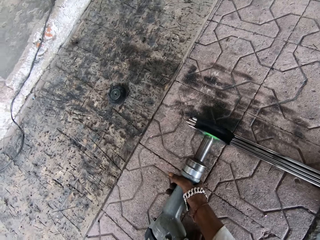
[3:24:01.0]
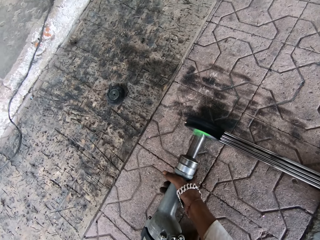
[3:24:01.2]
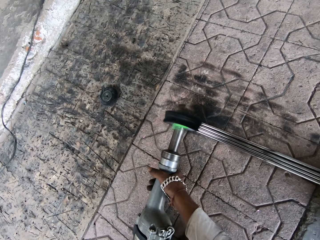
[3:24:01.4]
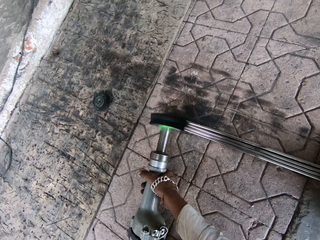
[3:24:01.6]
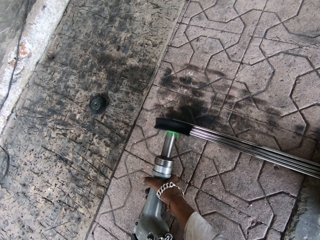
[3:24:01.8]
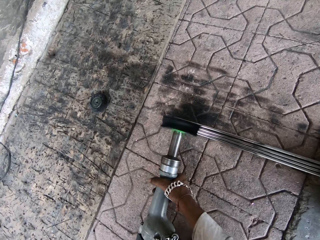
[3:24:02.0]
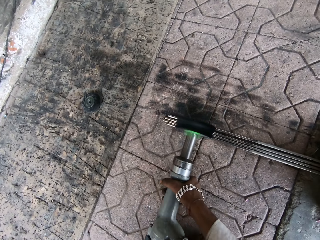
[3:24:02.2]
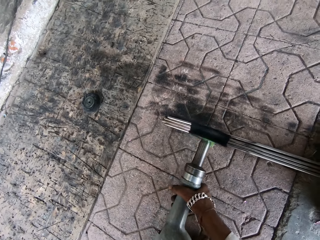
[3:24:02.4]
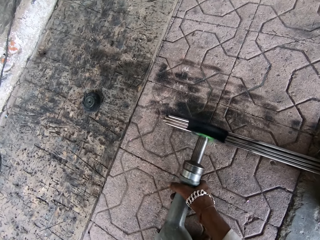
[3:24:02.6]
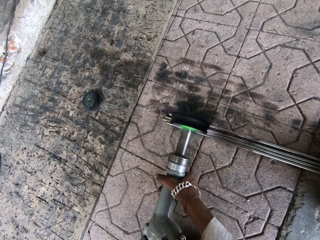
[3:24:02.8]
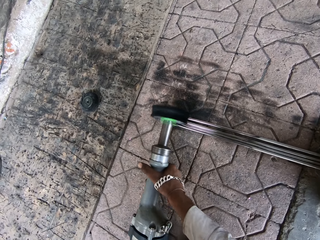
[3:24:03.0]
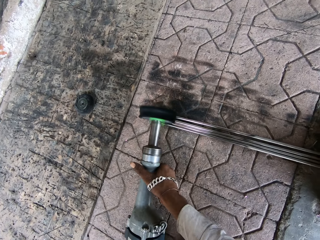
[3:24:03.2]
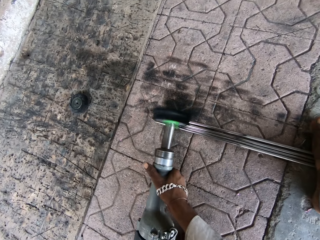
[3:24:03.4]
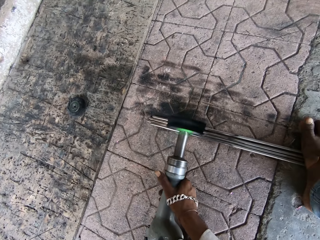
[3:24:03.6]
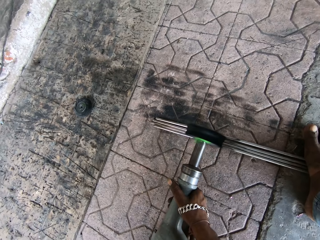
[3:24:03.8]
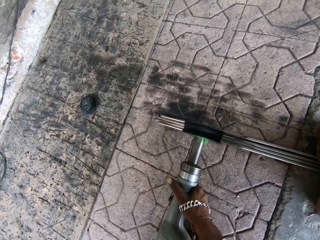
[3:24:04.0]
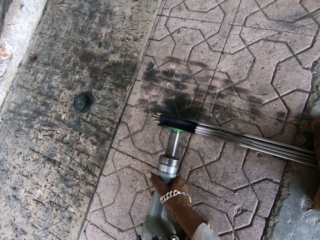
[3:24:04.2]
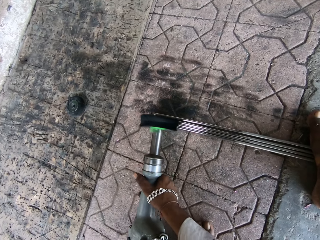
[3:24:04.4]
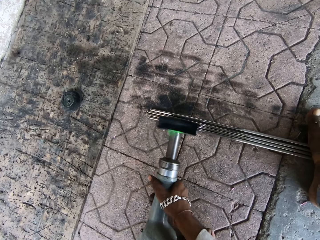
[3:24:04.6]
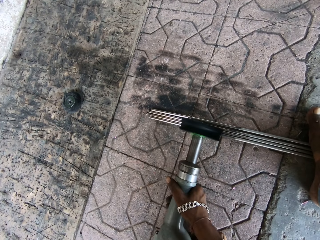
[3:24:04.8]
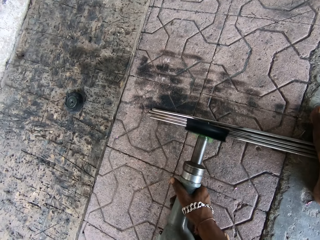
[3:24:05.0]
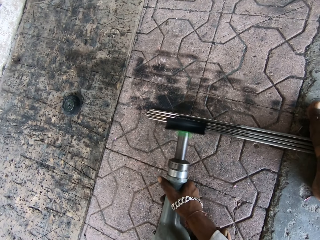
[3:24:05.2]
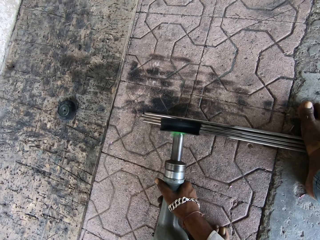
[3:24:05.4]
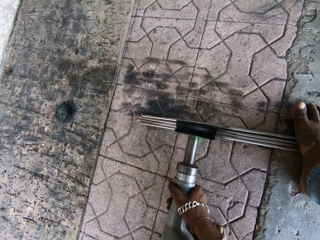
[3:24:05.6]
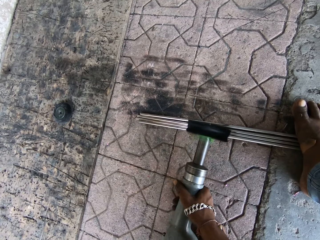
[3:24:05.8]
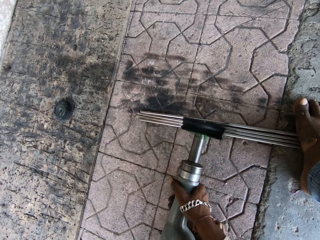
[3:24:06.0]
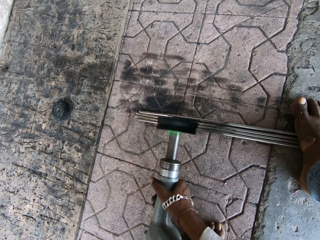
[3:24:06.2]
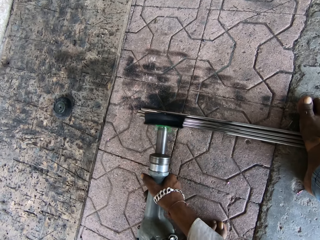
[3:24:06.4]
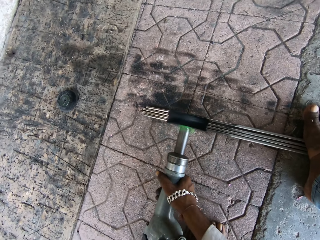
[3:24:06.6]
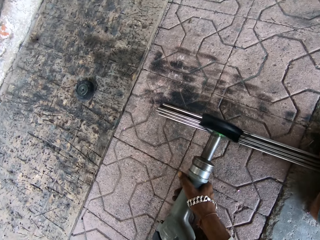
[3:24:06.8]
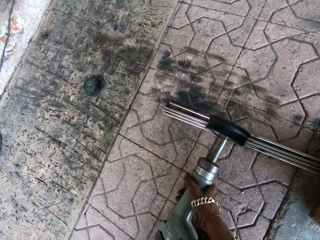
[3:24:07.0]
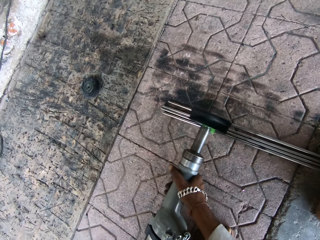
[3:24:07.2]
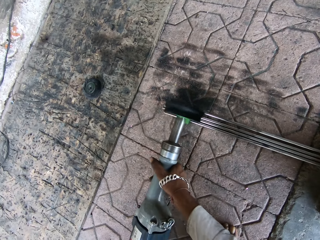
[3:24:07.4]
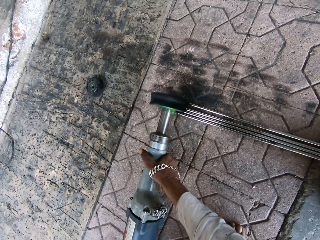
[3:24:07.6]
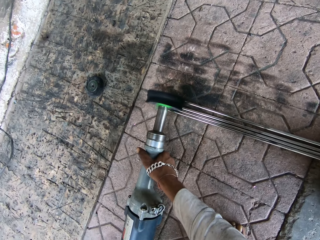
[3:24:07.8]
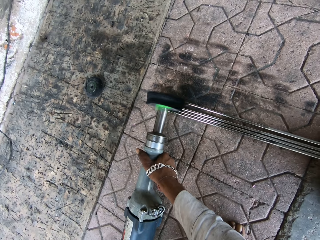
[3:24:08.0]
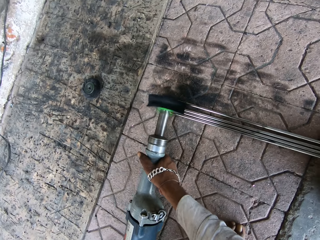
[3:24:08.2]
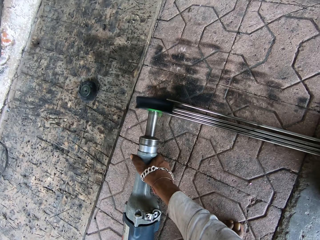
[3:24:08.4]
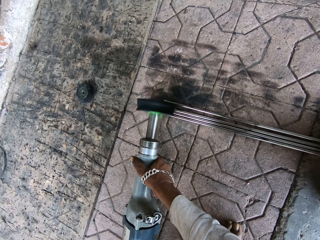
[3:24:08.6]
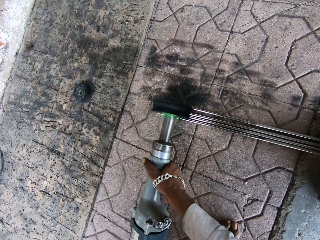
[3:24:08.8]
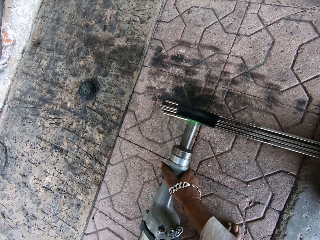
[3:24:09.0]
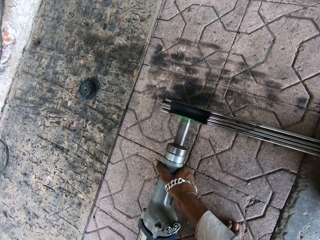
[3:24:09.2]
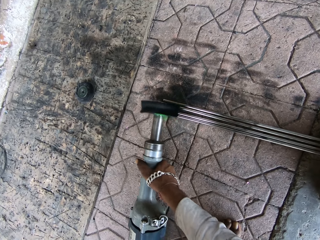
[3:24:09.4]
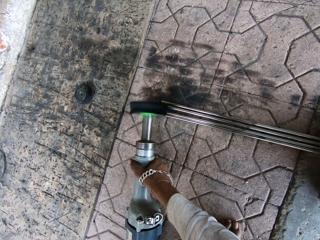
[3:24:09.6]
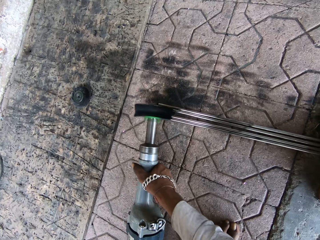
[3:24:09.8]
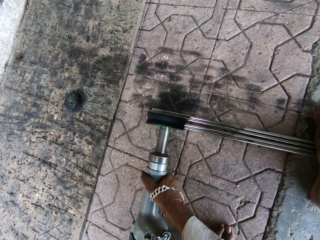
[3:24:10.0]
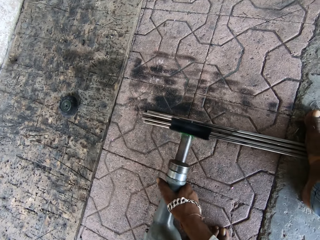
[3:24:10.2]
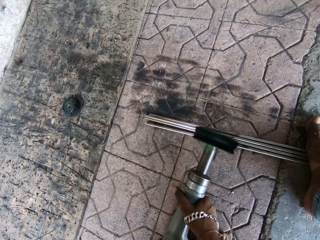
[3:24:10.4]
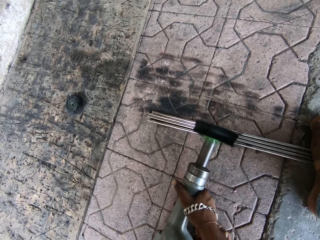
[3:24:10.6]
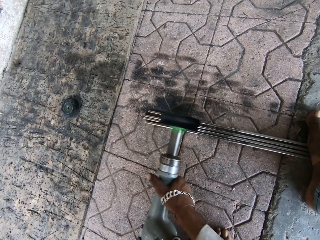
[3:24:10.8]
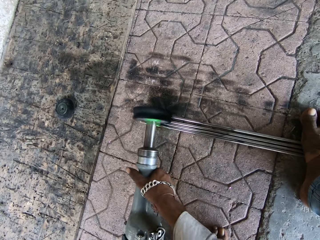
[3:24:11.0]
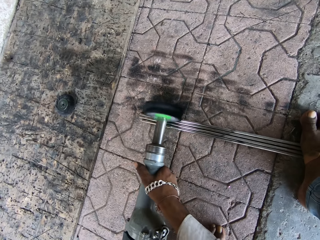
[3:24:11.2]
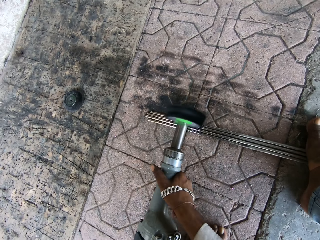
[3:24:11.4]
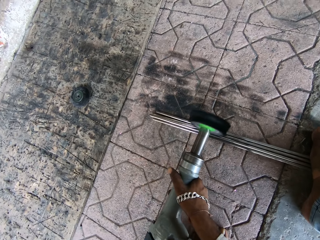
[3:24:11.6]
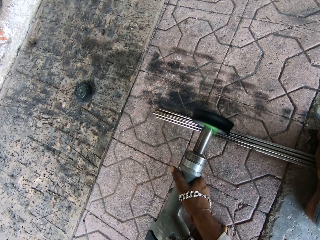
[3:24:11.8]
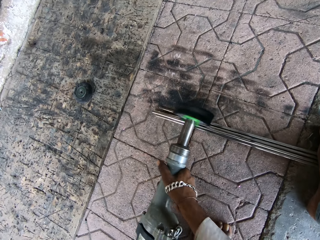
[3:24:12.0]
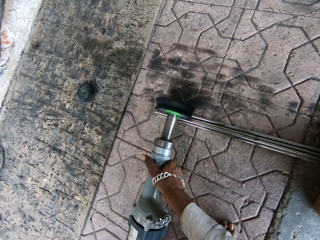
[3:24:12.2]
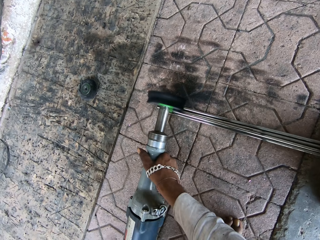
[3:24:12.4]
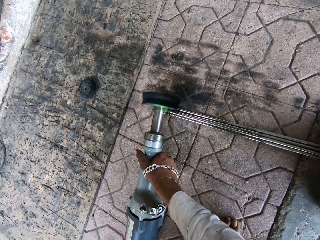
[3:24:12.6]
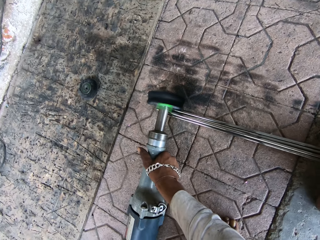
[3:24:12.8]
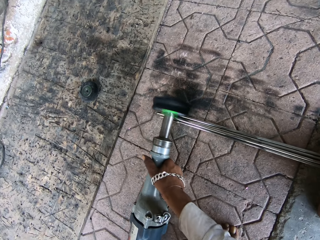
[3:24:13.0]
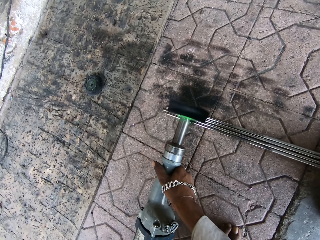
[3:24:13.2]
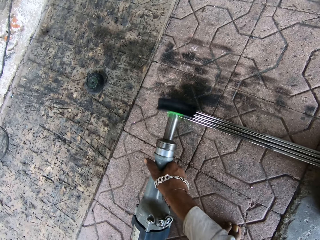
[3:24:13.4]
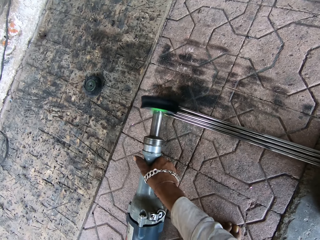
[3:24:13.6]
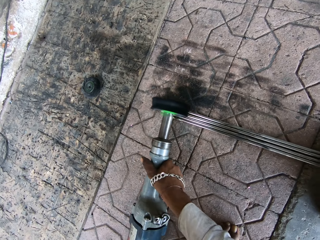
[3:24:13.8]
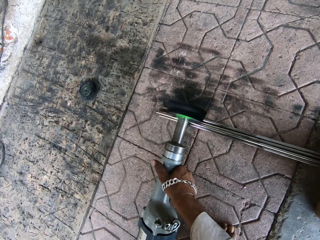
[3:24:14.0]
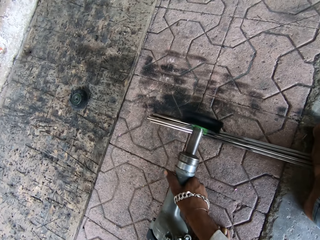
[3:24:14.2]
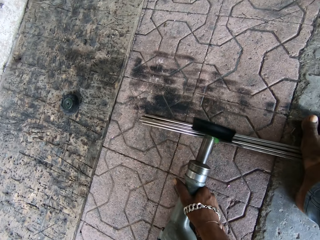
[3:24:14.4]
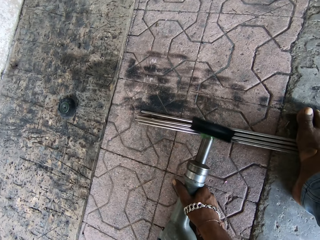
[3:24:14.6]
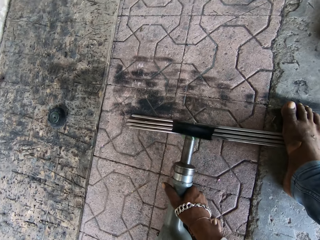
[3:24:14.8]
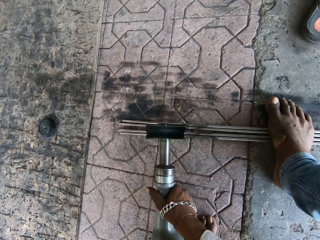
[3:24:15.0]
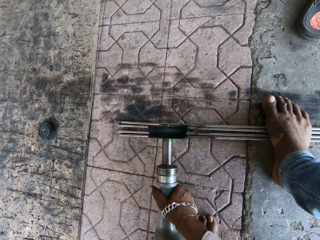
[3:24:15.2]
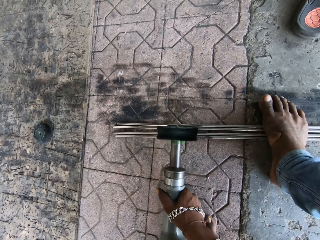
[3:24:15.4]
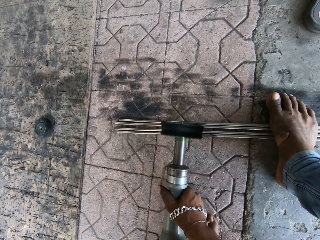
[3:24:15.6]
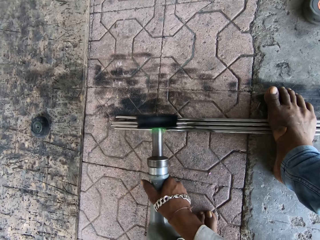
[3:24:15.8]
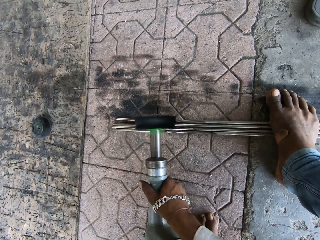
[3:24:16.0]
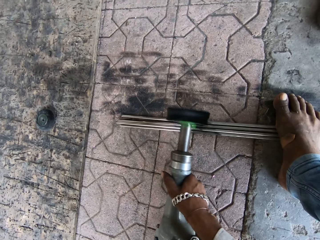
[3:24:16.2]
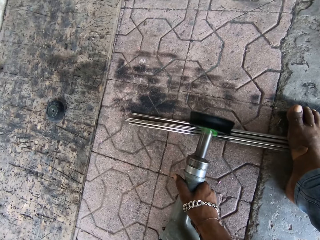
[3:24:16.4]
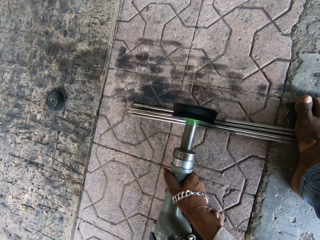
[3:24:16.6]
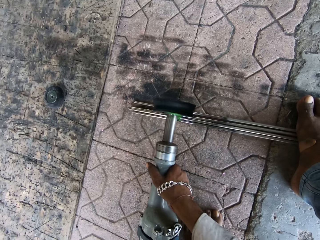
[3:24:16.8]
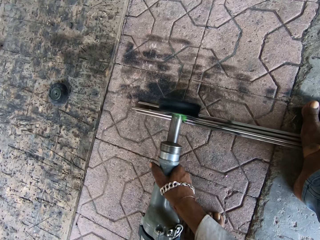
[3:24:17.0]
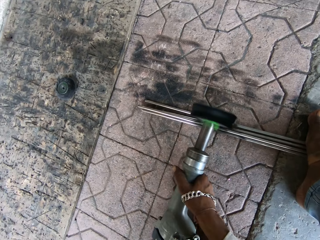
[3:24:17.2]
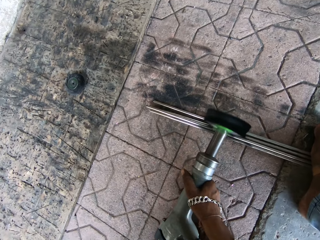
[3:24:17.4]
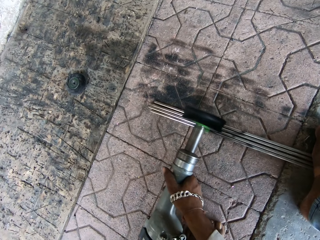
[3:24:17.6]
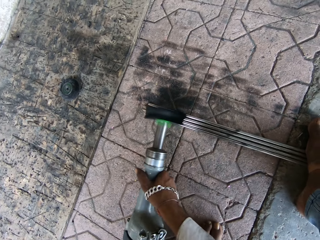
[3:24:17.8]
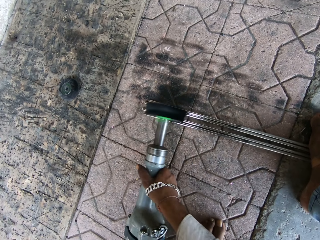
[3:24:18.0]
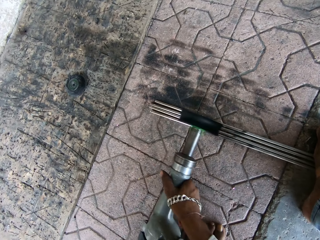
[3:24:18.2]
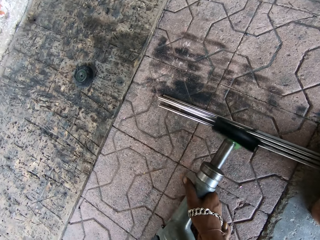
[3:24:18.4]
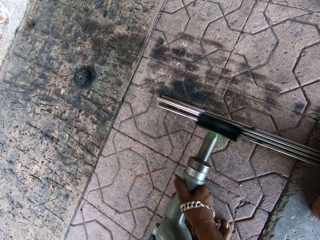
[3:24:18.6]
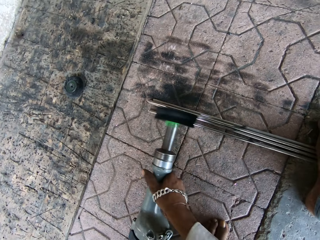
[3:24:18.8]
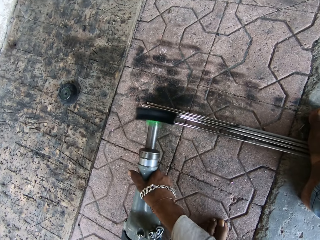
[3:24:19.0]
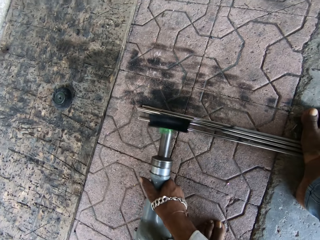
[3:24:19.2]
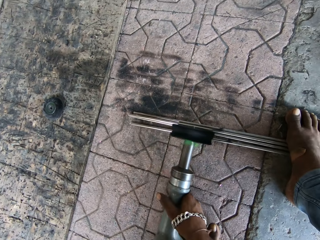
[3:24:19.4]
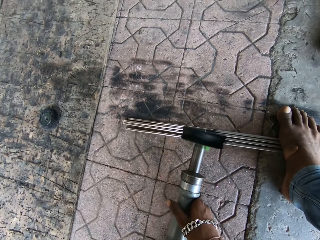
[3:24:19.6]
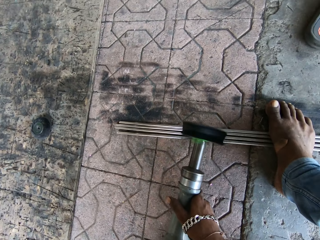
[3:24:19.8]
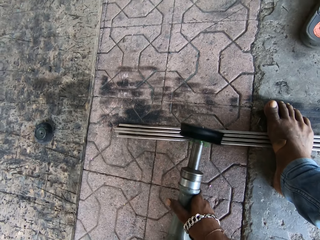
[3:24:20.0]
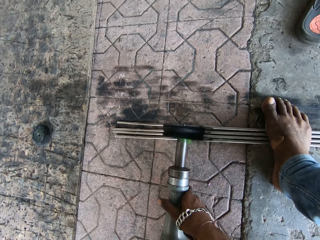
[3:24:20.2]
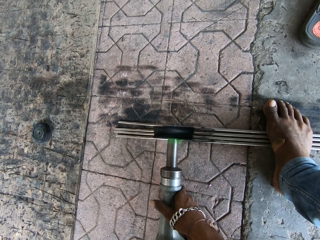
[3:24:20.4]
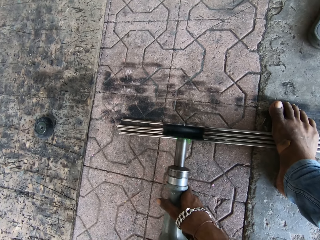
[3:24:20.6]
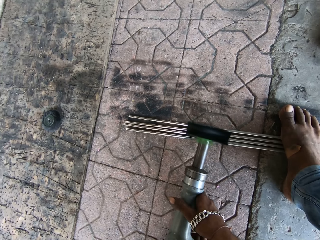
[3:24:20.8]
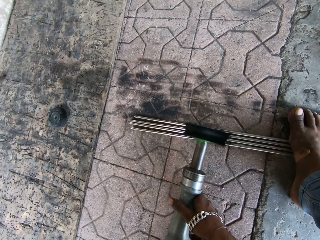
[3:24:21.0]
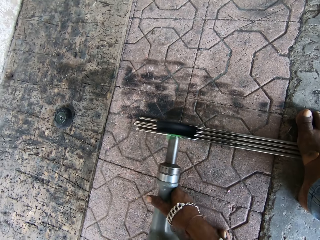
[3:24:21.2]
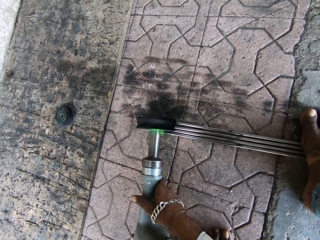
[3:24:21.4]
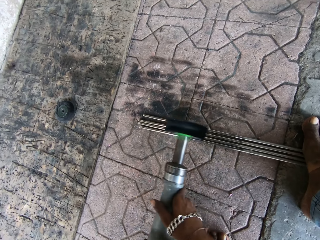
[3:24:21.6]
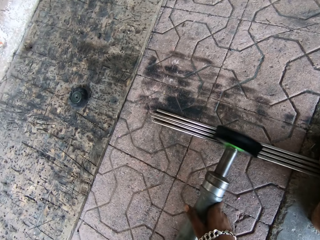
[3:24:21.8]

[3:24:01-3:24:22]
The camera wearer holds the electric scraper. They scrape the metal with the scraper machine. They step on the steel metal.
